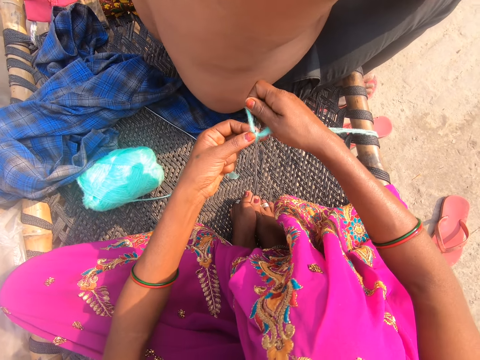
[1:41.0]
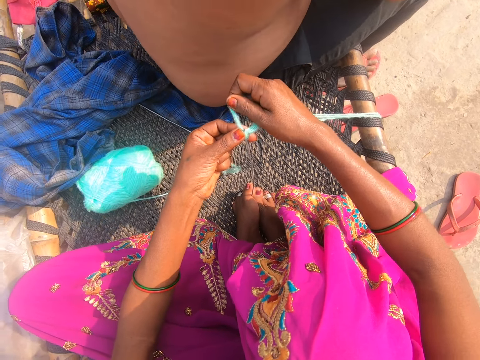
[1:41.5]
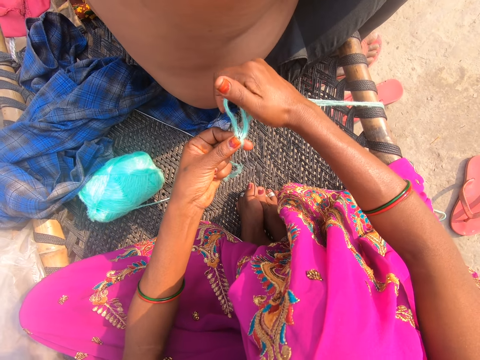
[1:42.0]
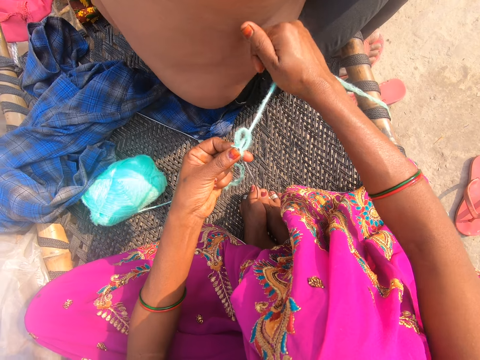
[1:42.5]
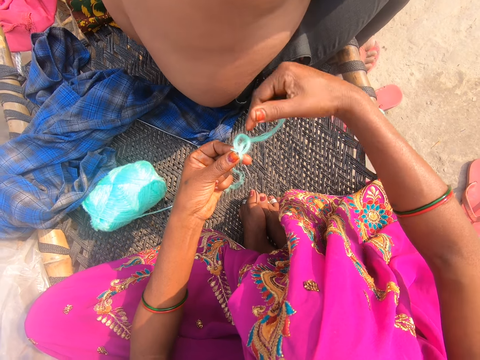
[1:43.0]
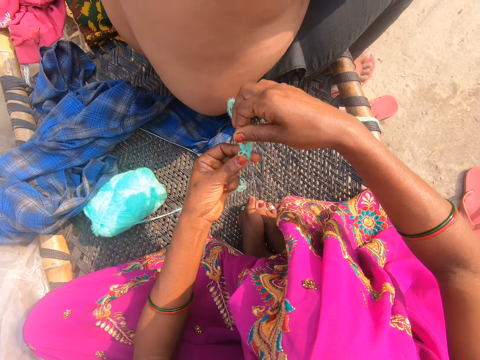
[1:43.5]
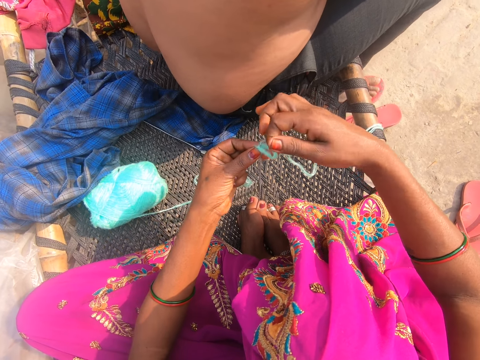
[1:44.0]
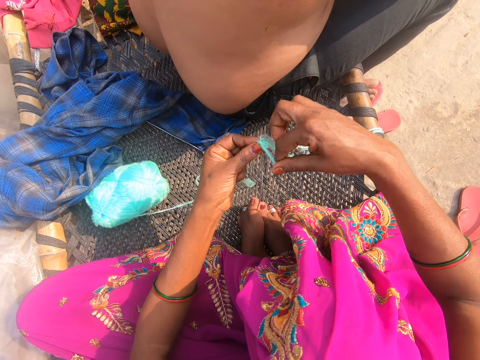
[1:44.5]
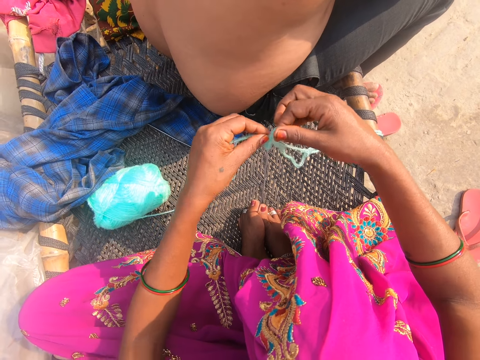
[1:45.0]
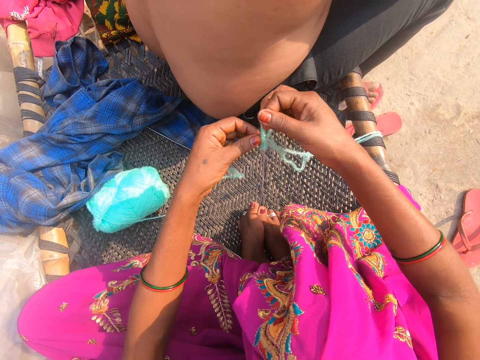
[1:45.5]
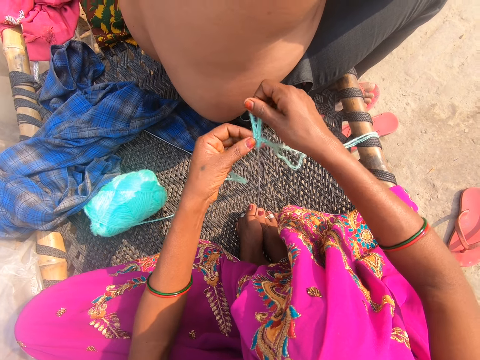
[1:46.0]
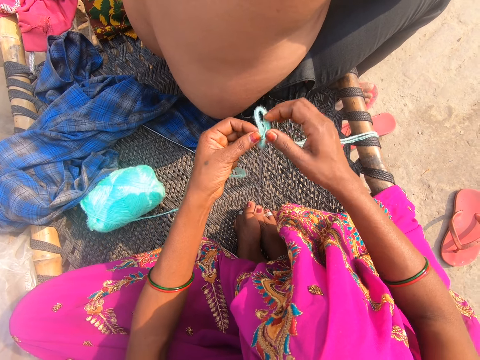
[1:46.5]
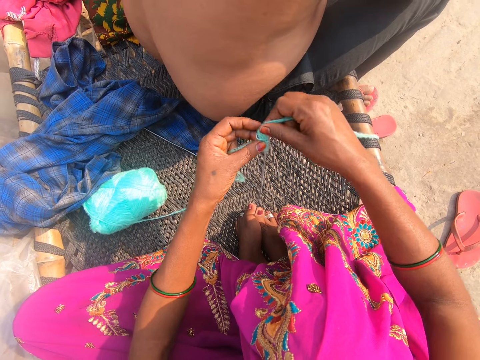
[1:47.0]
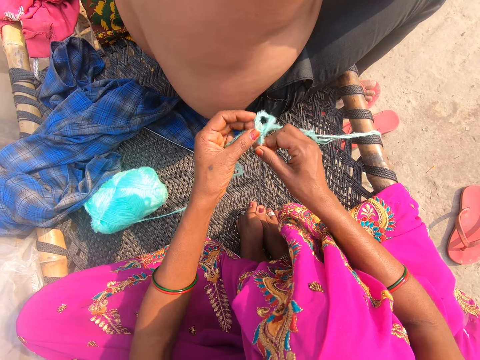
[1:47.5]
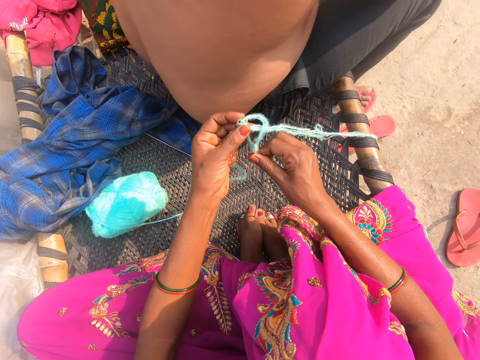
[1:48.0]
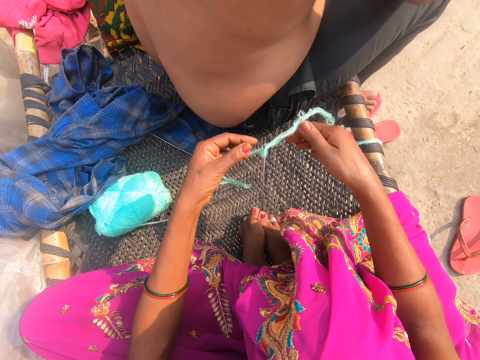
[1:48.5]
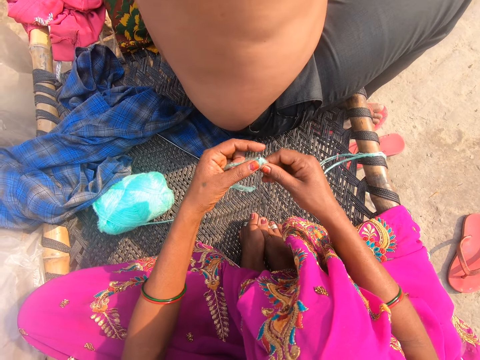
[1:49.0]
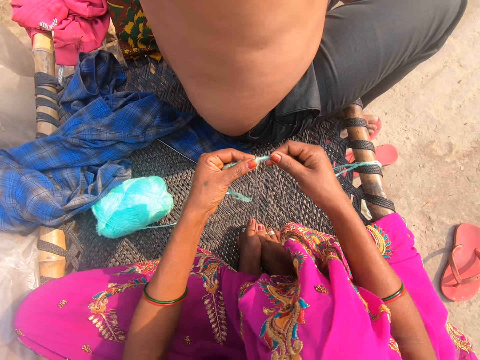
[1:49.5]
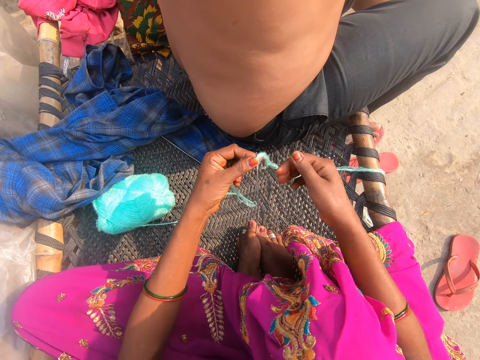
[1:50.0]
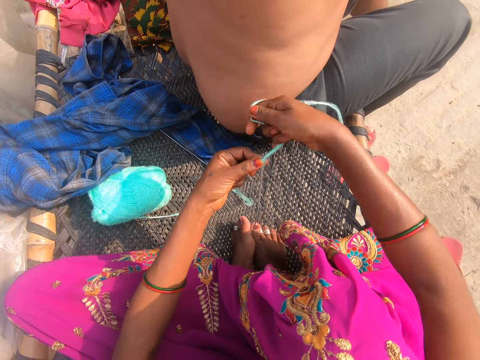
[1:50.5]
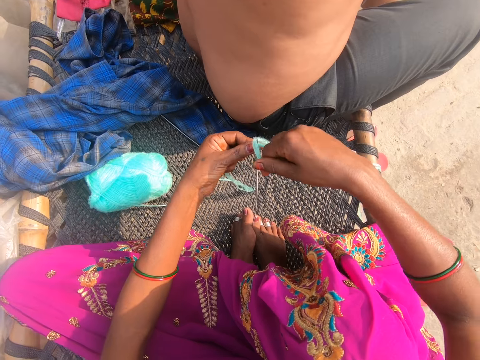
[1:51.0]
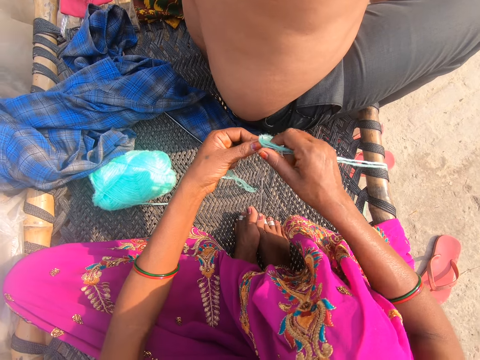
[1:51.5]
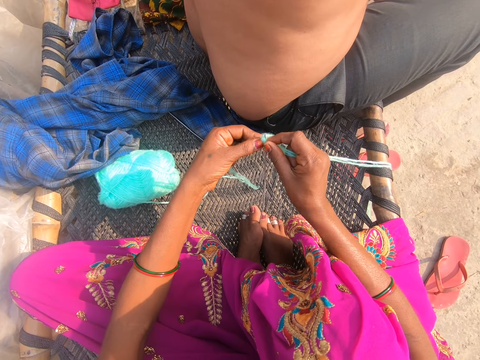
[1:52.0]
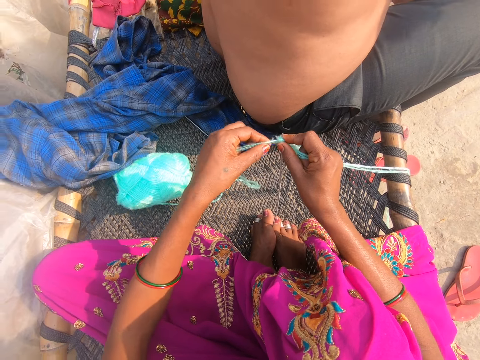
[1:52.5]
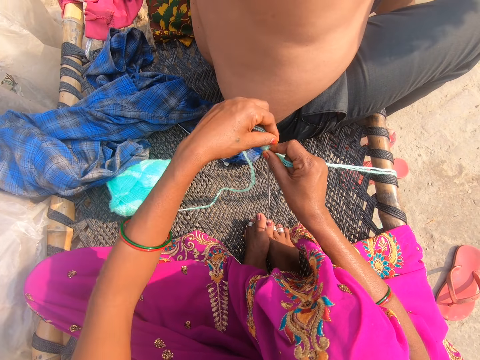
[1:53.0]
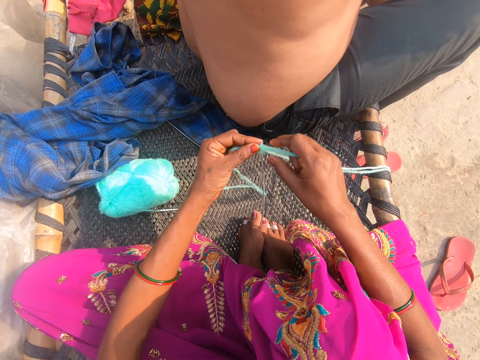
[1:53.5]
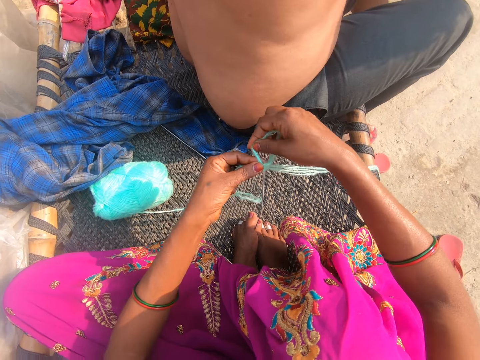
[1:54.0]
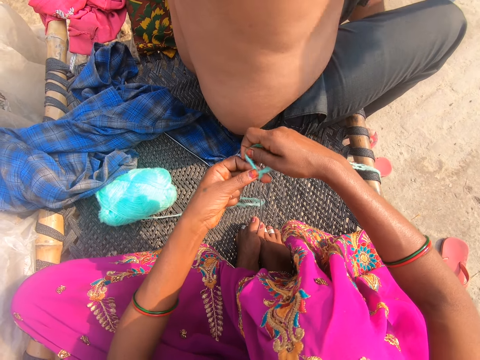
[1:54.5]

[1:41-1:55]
The camera wearer pulls the thread. They put the thread around the crochet. They converse.

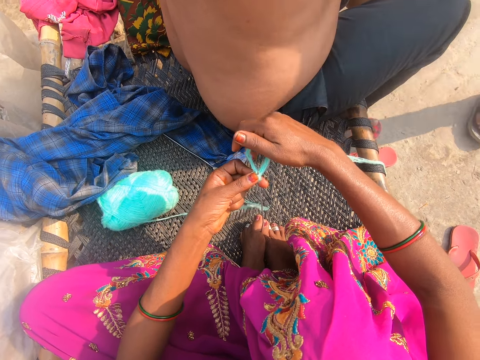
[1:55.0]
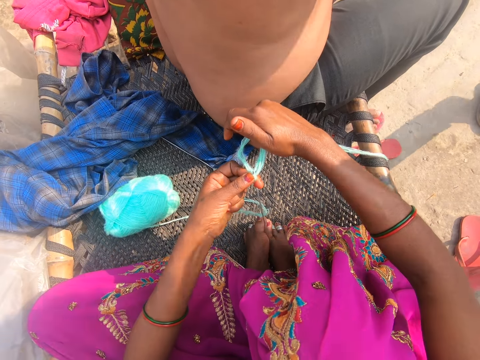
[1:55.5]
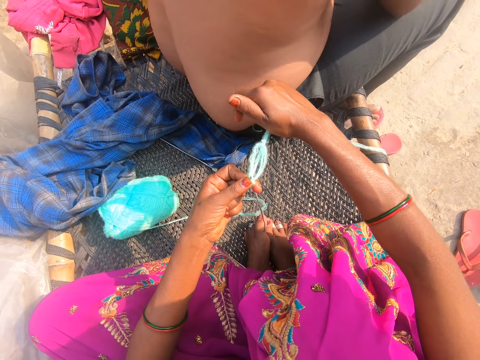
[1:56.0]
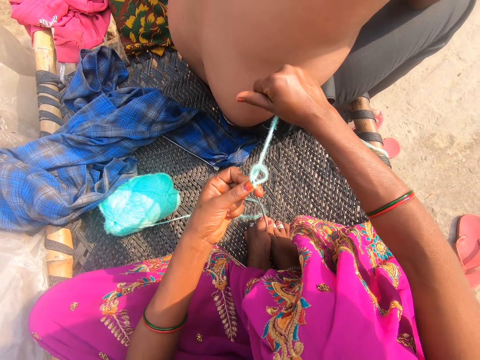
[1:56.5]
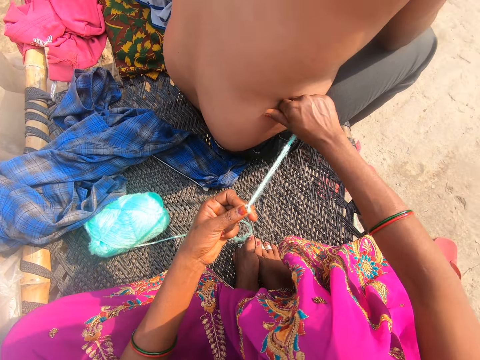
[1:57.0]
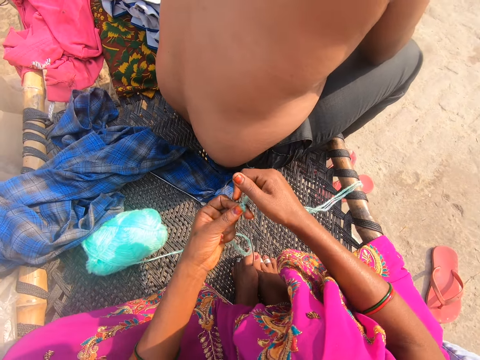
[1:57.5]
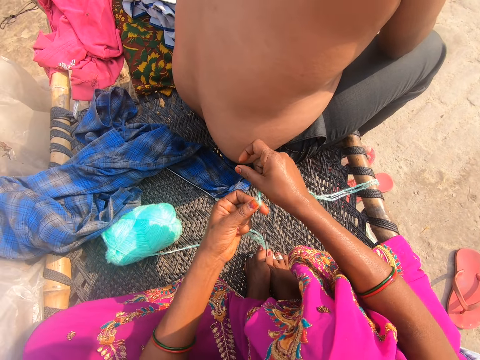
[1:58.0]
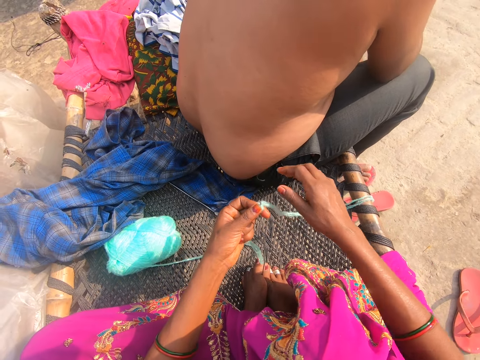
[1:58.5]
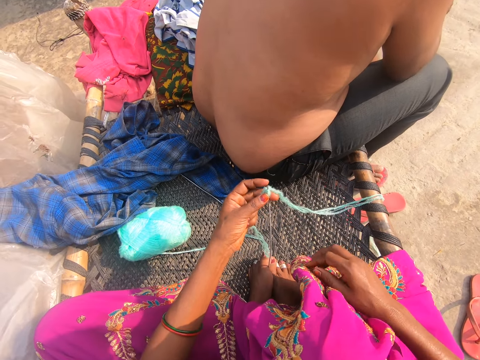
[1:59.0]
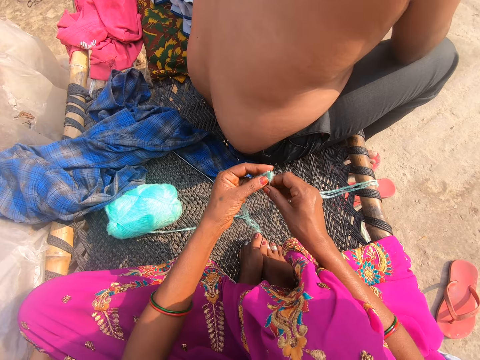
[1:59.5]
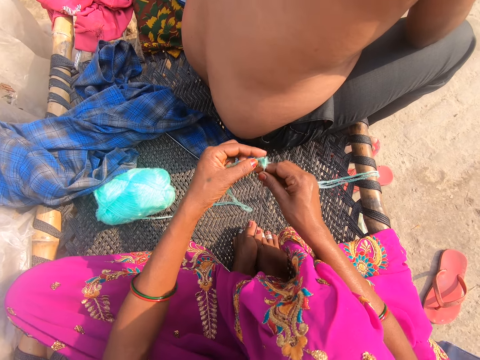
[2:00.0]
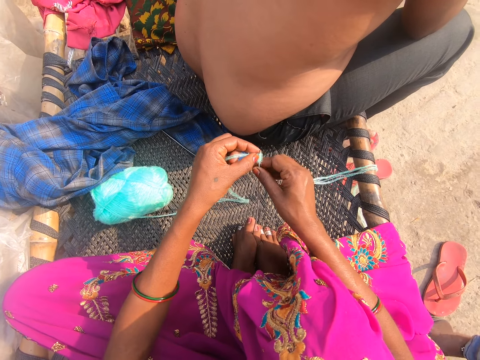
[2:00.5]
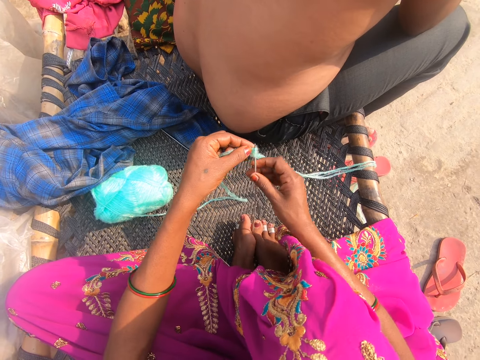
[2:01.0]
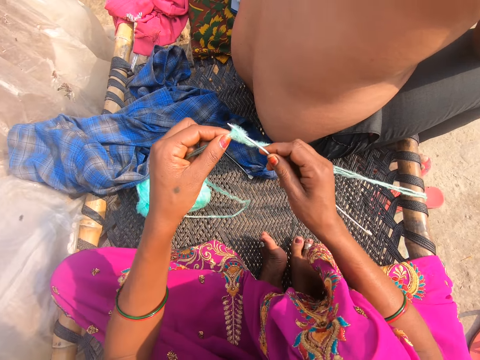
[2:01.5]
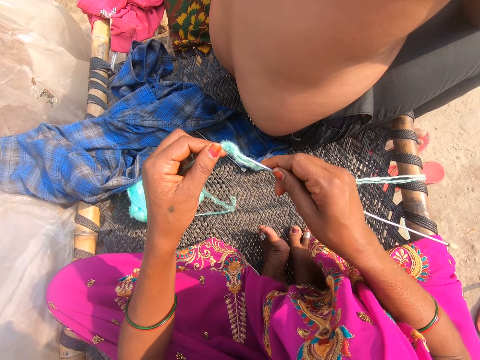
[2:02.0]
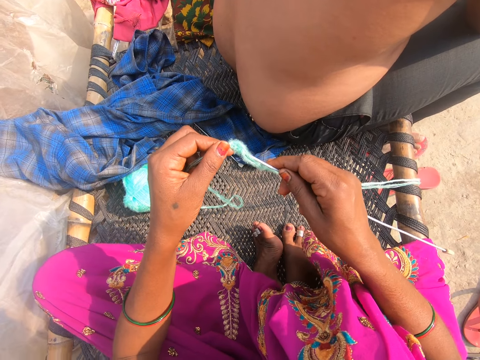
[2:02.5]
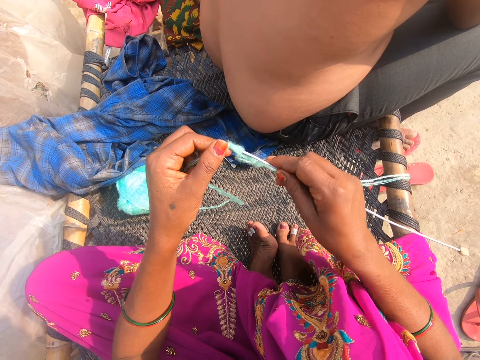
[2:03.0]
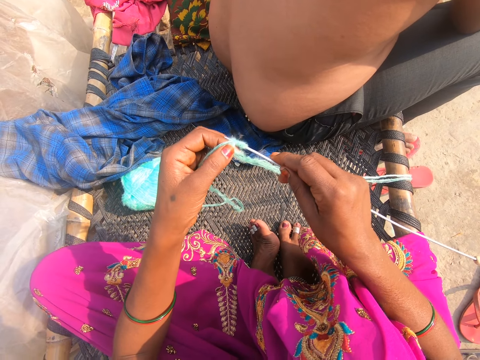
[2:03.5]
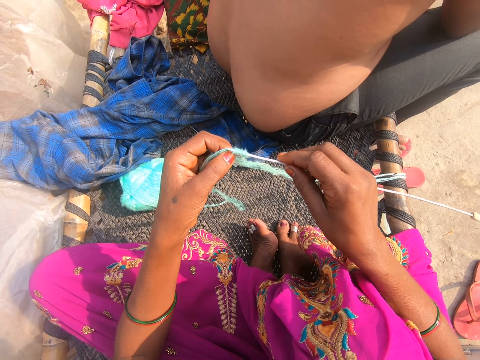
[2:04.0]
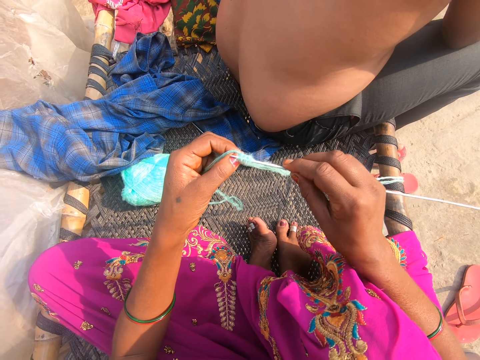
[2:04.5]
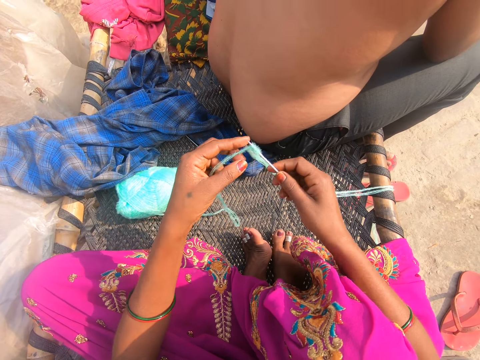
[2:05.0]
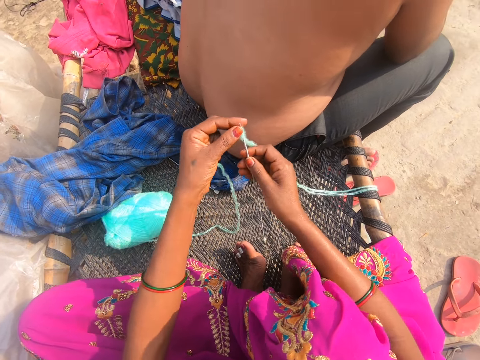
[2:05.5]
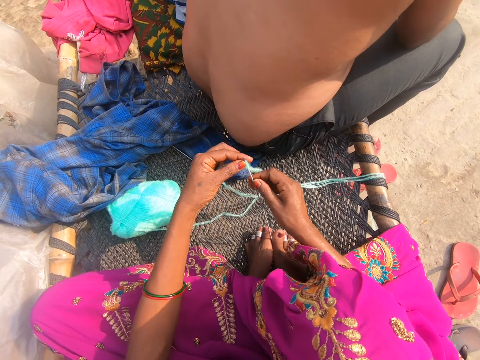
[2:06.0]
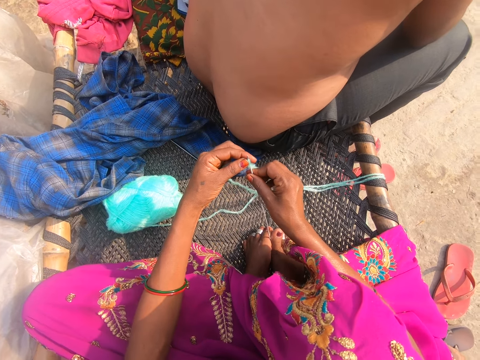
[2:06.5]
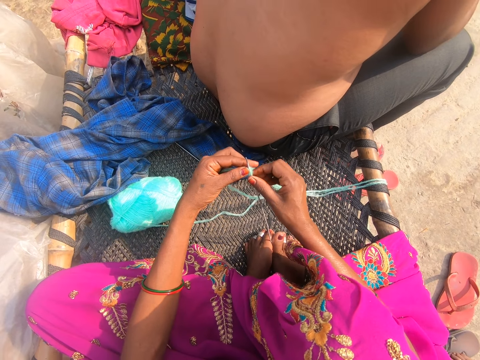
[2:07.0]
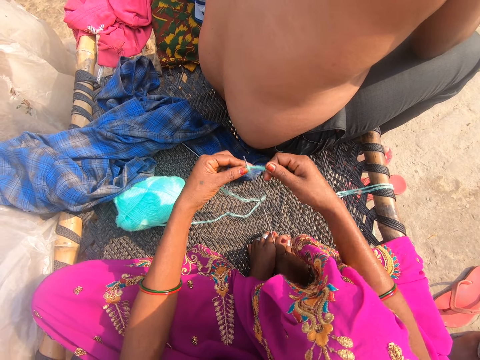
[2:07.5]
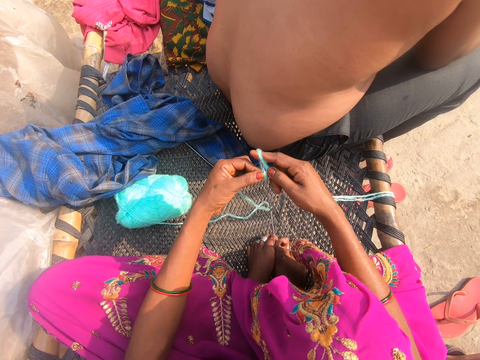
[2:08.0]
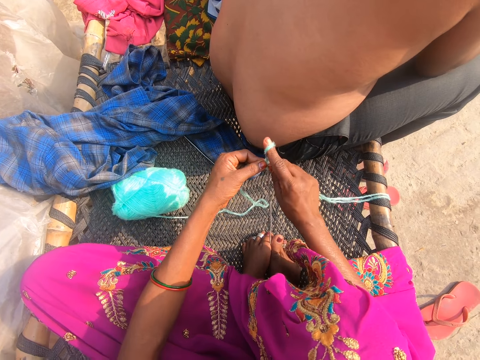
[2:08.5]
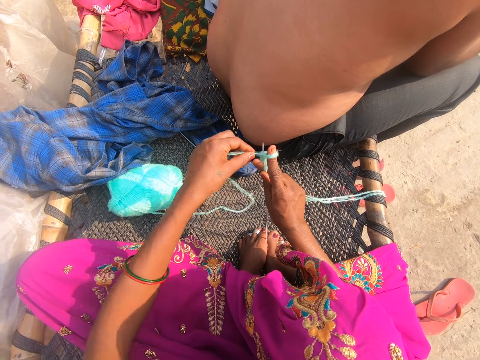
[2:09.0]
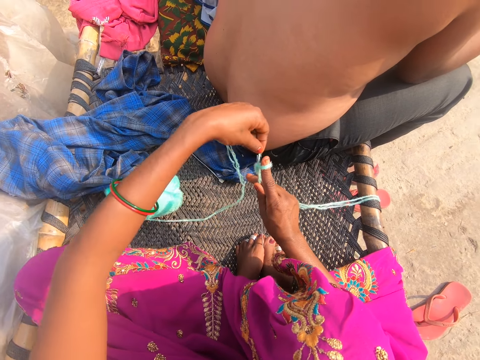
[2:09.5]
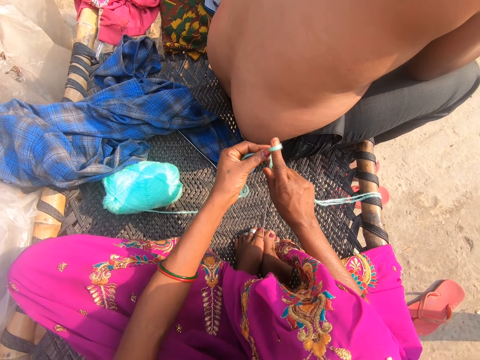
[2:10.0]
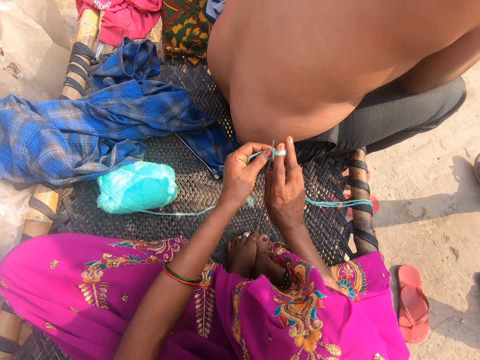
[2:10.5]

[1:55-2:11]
The camera wearer pulls the thread. They converse. They lift up the crochet. They check on the crochet and thread. They place the crochet between fingers. They put the thread around the crochet.
